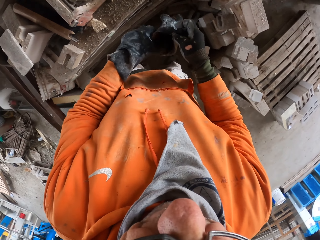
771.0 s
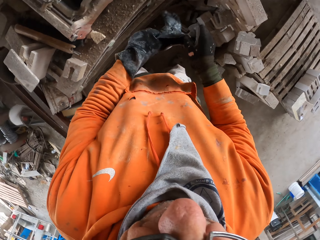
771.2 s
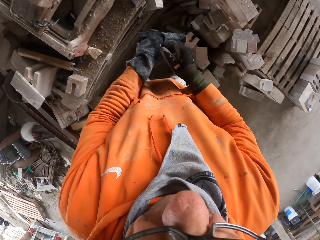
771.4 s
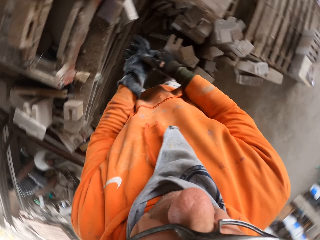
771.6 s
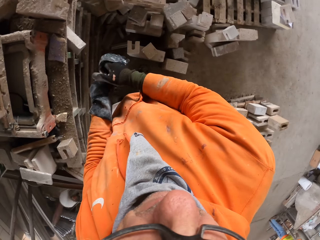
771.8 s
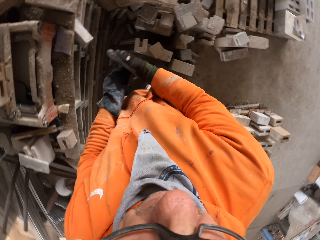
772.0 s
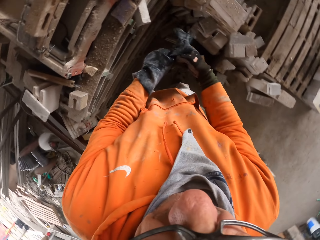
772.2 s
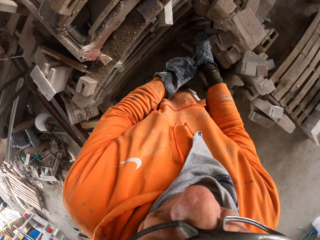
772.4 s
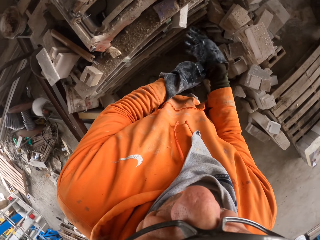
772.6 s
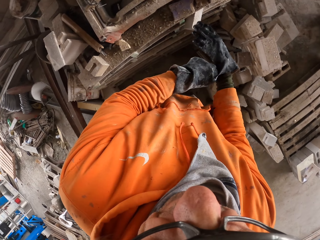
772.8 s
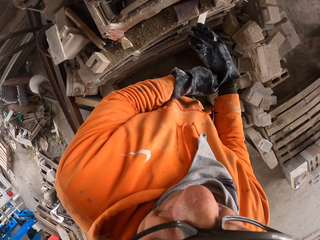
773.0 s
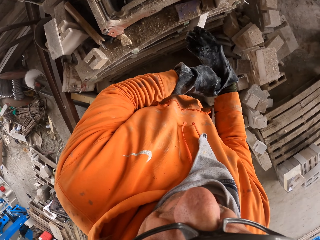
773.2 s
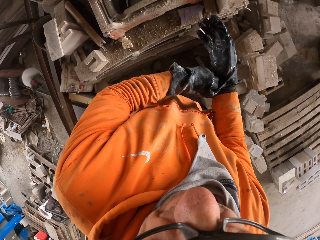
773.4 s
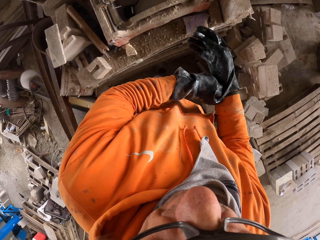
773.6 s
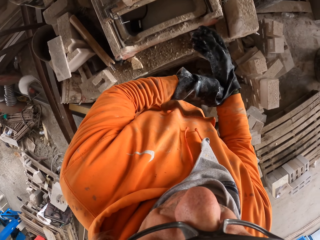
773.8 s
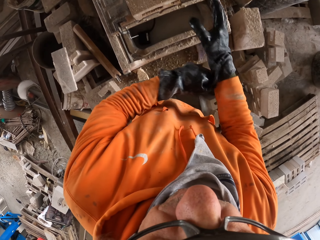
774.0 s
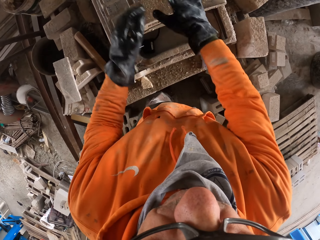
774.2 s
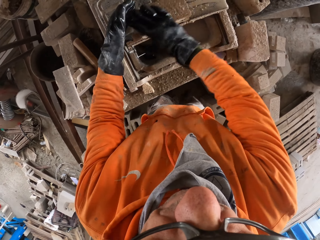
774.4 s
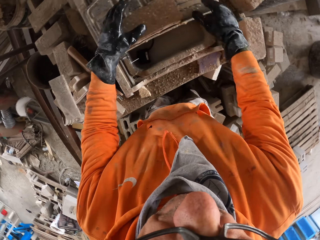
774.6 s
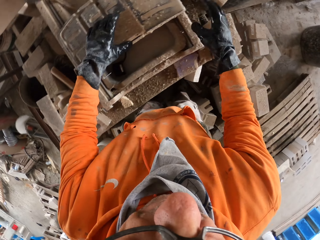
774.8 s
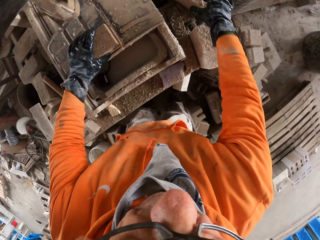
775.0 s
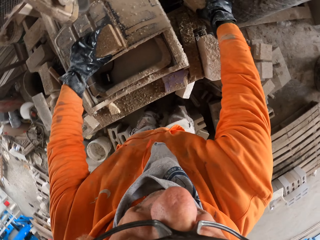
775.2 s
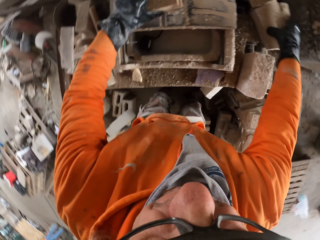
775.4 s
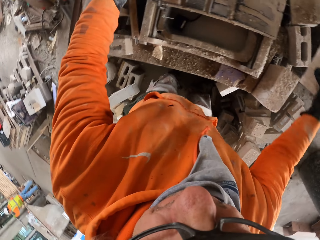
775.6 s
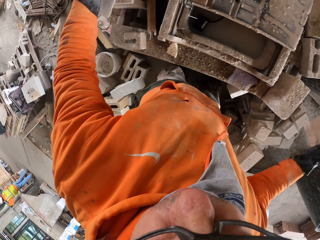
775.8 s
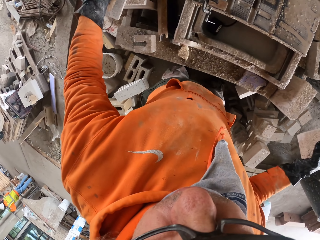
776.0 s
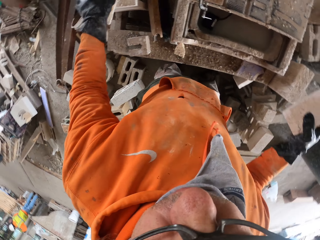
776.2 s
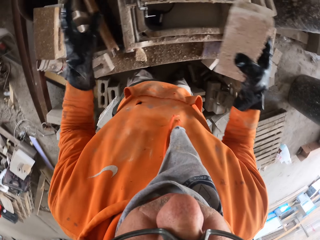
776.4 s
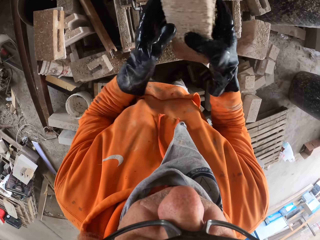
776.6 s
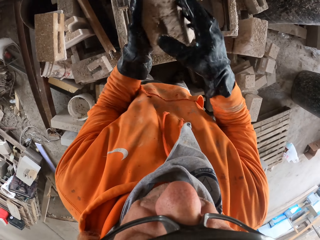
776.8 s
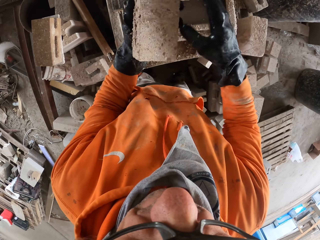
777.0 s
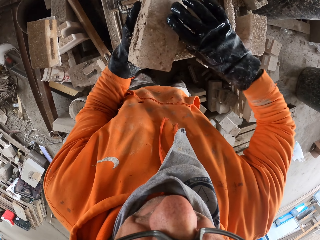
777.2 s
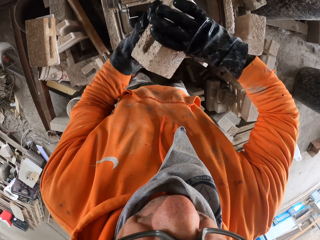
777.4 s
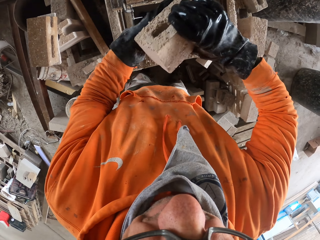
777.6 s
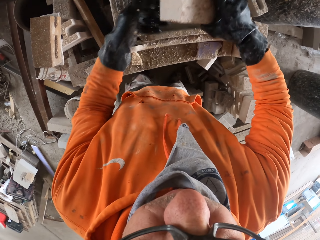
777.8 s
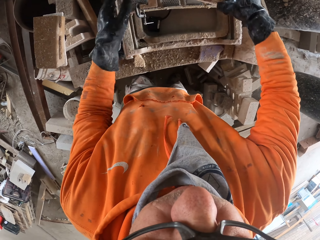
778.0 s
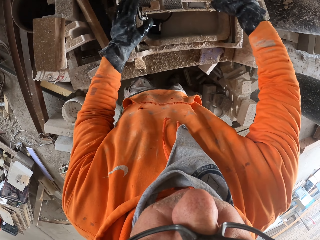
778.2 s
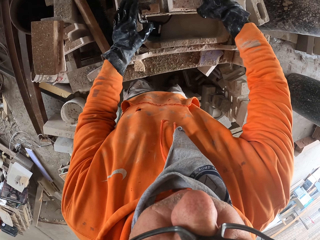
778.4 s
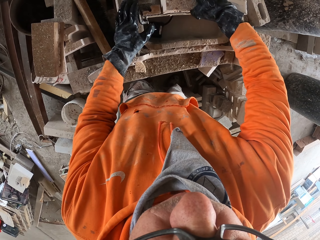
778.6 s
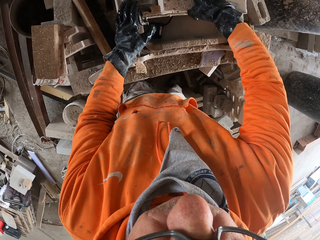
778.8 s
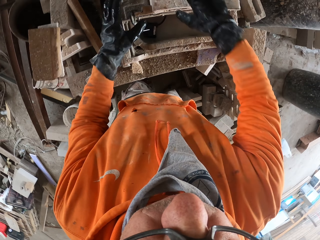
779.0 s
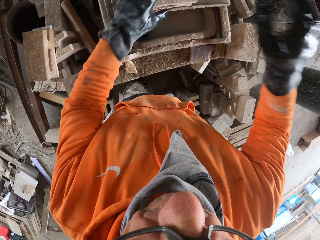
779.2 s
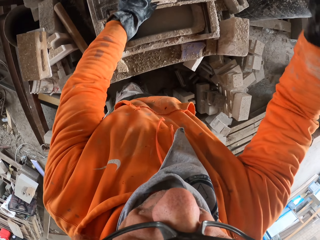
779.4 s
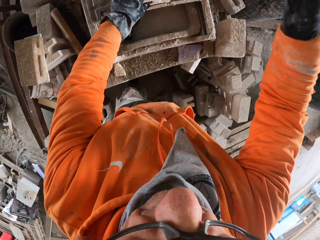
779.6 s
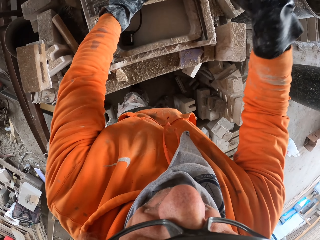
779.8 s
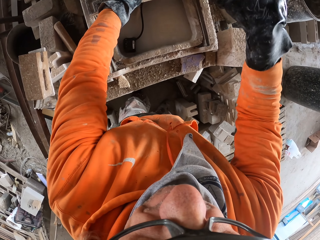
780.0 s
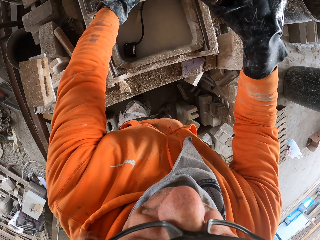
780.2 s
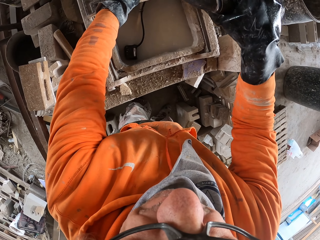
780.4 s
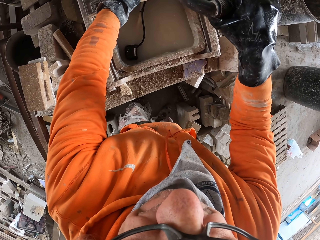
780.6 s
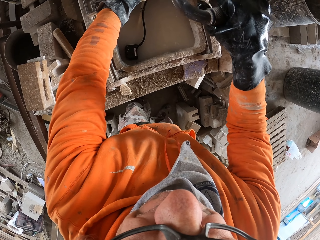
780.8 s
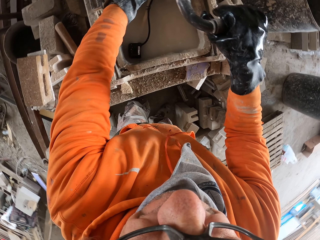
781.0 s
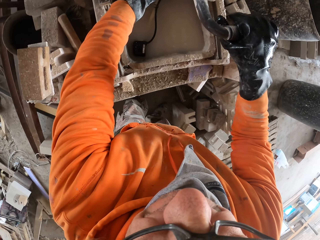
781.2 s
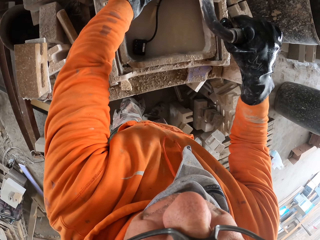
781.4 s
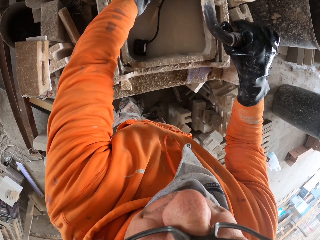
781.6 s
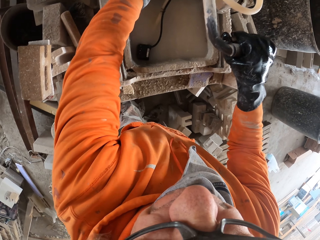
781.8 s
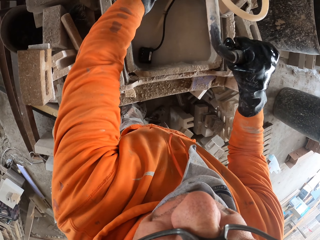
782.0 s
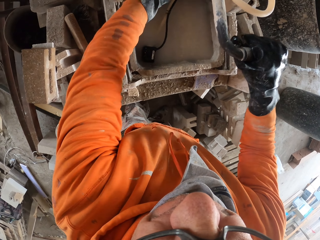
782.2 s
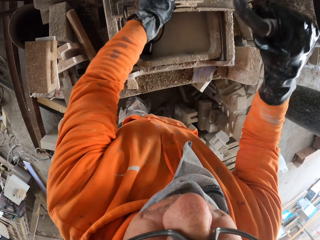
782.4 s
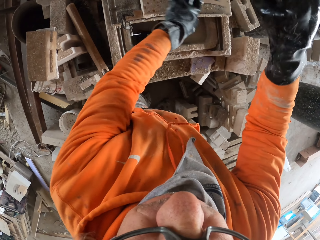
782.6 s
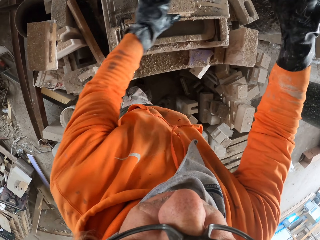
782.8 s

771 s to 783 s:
The camera wearer wears the glove to his right hand. He removes the brick from the brick cutting saw machine. He picks up another brick from the other brick and puts the brick on the other brick. He puts the brick on the brick cutting saw machine. He cuts the brick with the brick cutting saw machine.

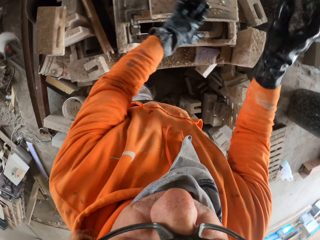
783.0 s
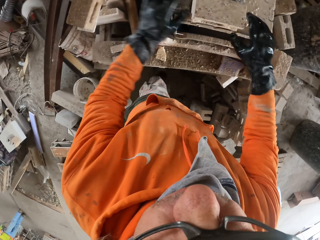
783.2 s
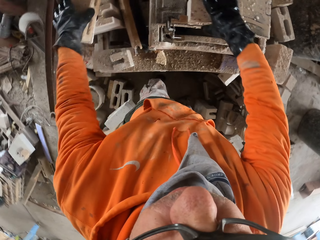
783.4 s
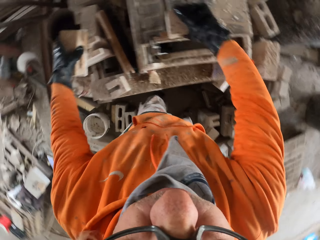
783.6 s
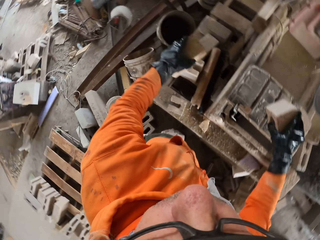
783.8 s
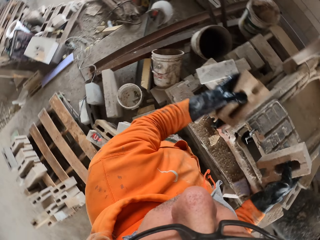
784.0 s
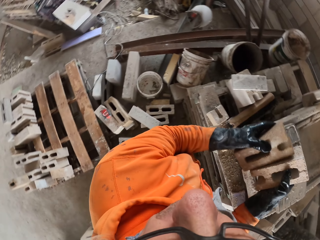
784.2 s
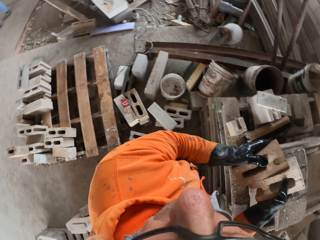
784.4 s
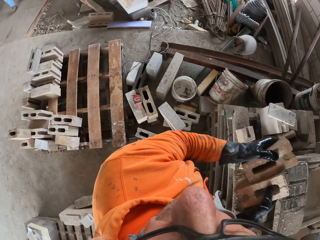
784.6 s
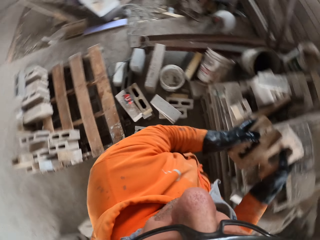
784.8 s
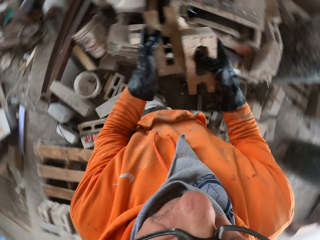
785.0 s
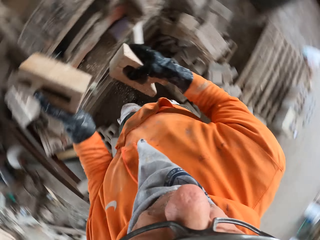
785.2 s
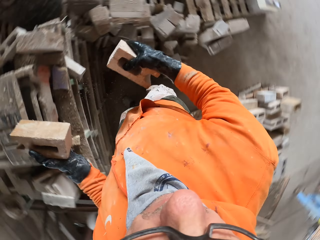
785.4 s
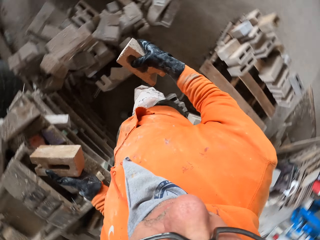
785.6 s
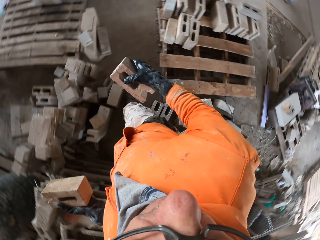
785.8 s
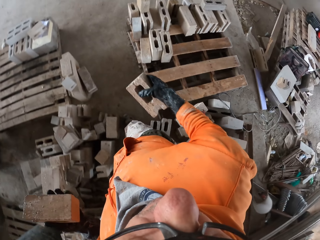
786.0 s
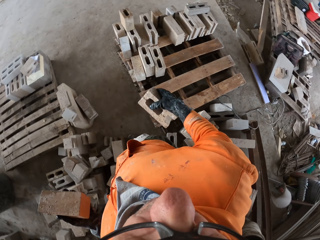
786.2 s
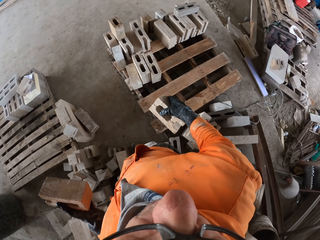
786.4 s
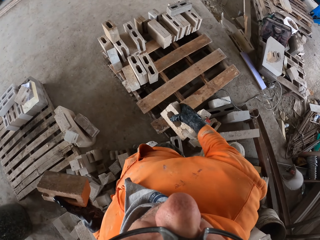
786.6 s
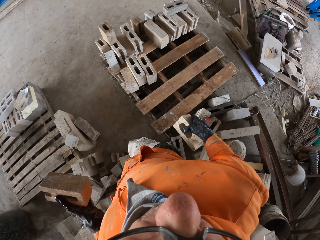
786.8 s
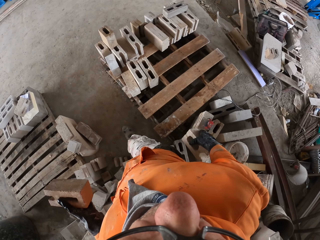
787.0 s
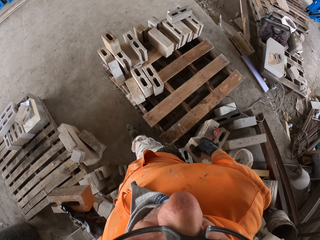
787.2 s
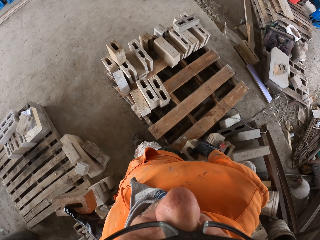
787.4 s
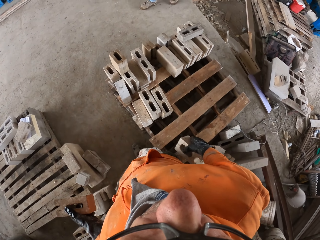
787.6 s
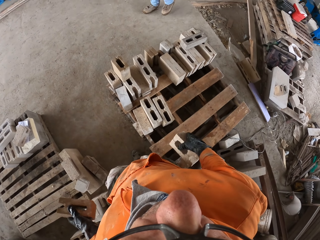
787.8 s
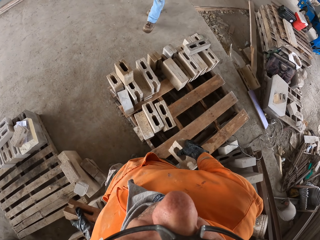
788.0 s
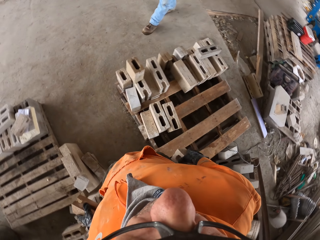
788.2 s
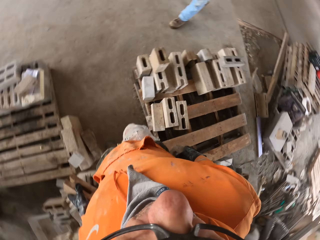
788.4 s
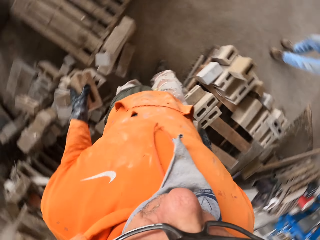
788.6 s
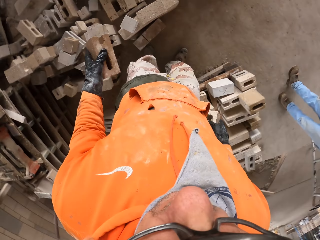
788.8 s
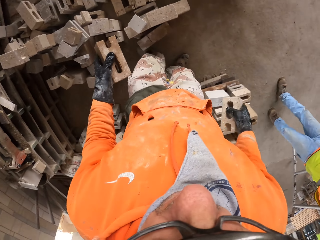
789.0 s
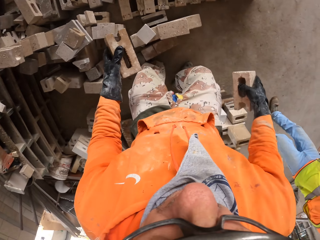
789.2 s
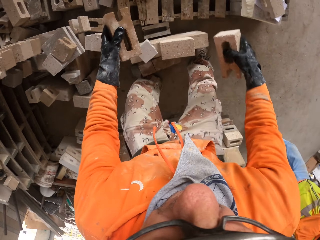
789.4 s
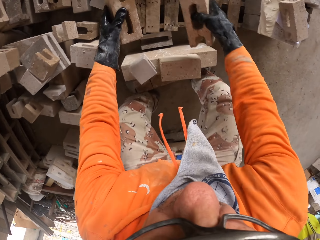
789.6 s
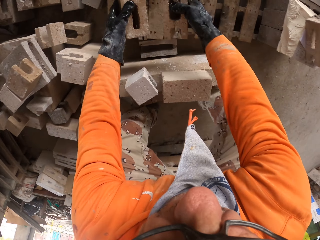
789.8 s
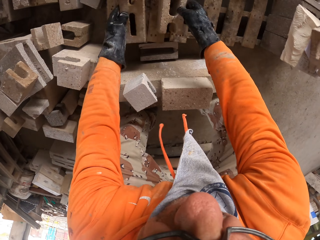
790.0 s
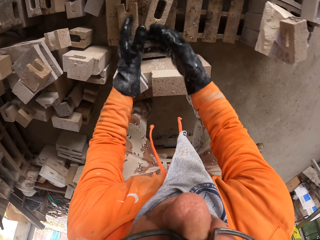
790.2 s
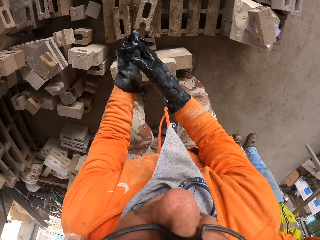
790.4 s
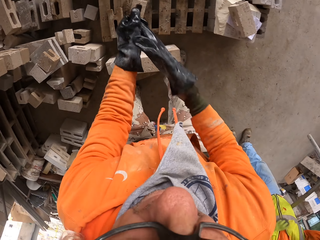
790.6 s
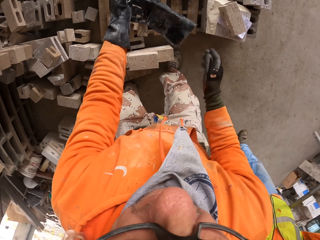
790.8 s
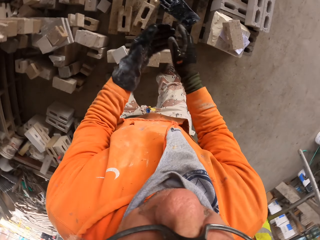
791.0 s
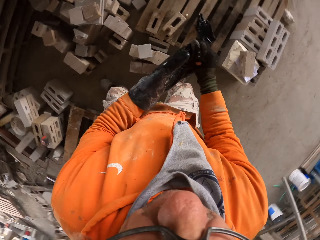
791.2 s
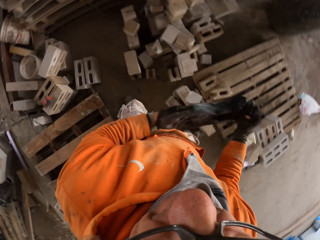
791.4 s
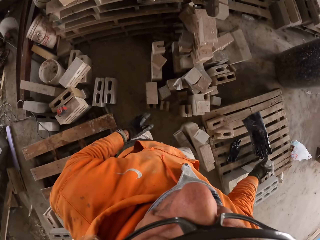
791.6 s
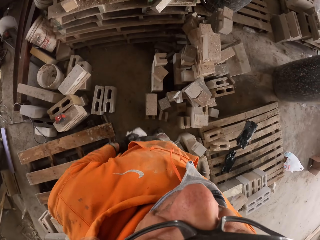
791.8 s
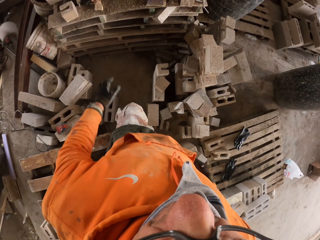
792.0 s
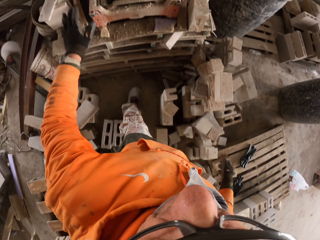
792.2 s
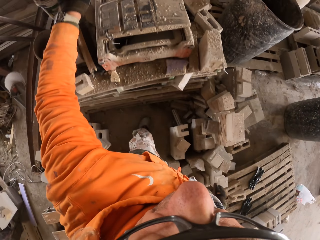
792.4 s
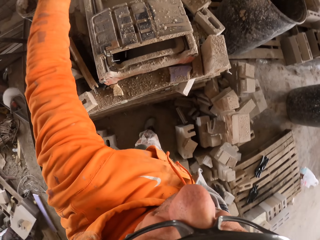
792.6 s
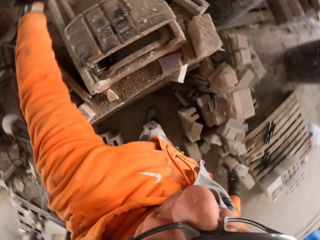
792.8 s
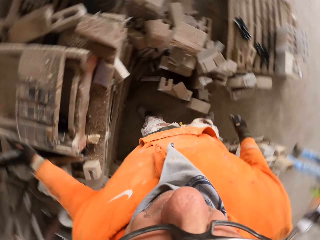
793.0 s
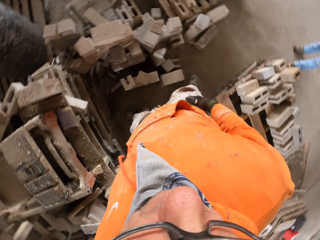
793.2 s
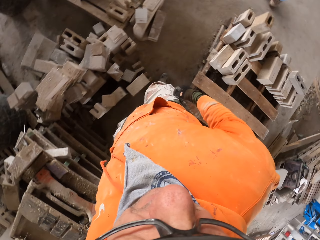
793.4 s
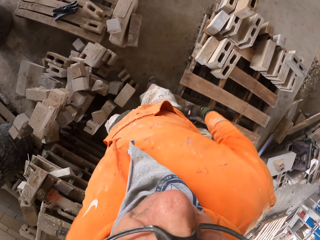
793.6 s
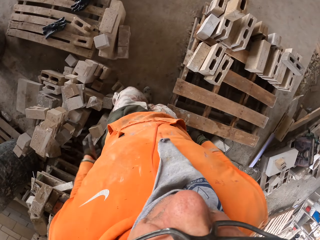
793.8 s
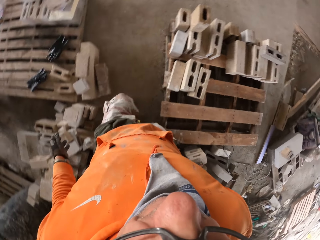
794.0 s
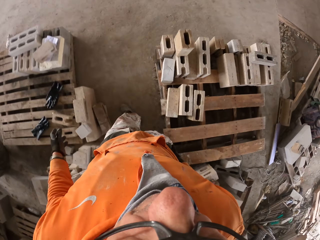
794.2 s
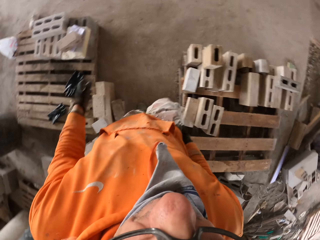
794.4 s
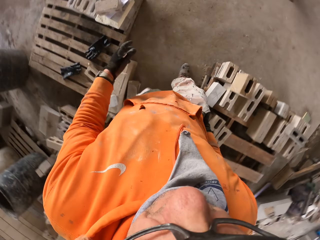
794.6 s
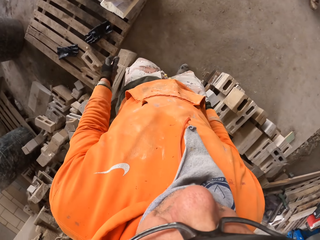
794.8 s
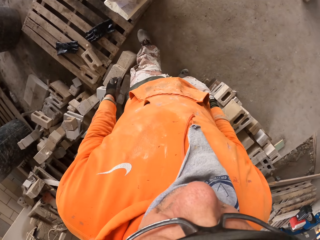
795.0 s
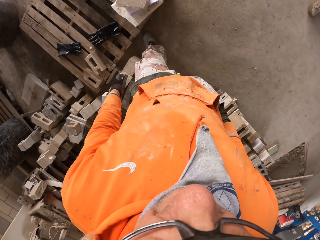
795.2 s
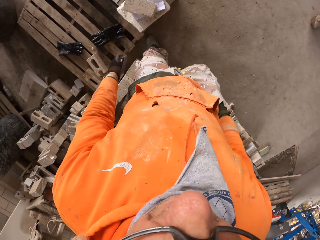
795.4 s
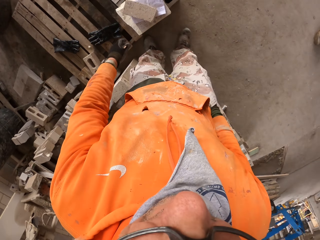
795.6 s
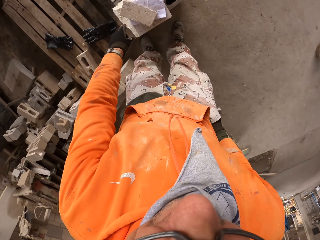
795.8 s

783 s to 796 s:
The camera wearer picks up the brick from the brick cutting saw machine. He picks up another brick from the other brick, rubs the bricks together and looks around the workshop. He walks. A person enters the workshop. The camera wearer puts the bricks on the wooden pallet. He removes the gloves. He moves his hand to the brick cutting saw machine. He looks around the workshop. He walks around the workshop.
